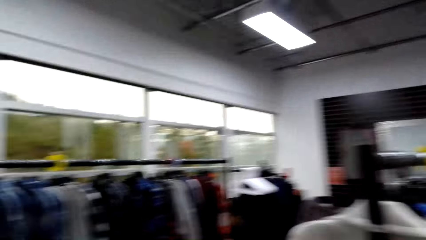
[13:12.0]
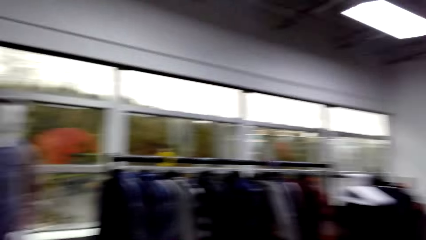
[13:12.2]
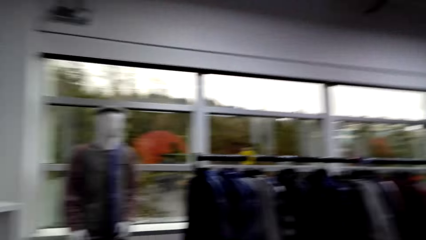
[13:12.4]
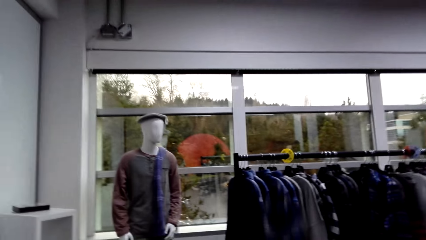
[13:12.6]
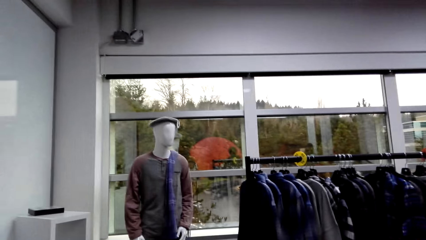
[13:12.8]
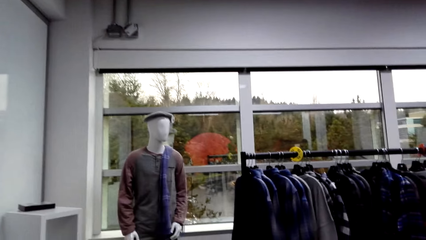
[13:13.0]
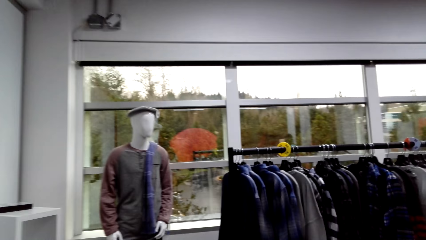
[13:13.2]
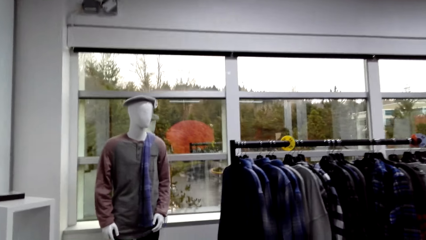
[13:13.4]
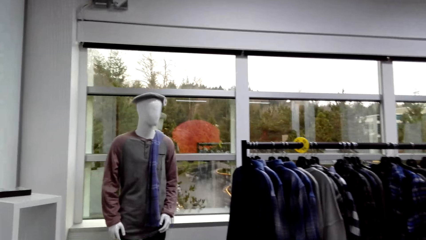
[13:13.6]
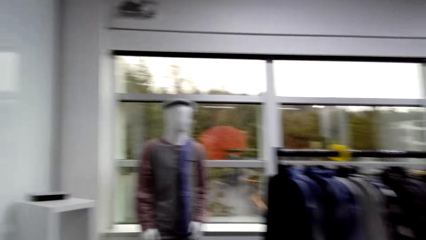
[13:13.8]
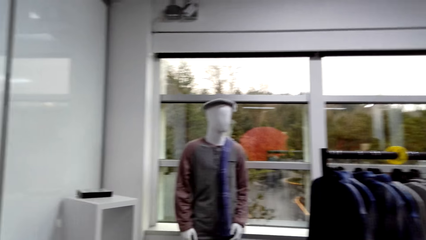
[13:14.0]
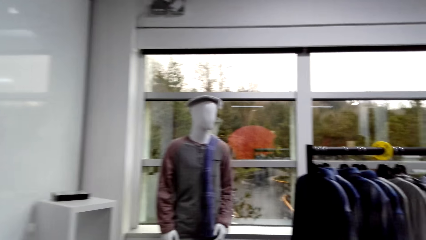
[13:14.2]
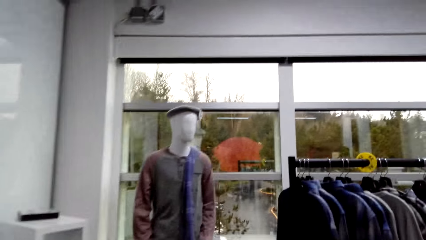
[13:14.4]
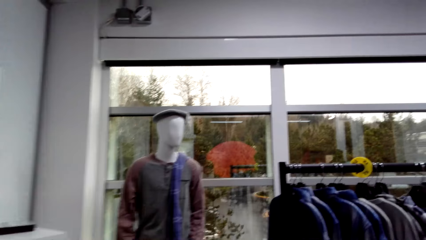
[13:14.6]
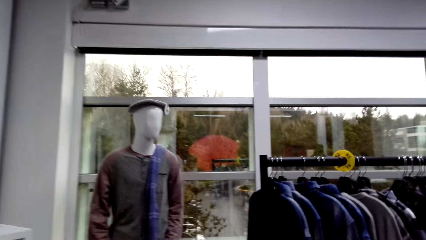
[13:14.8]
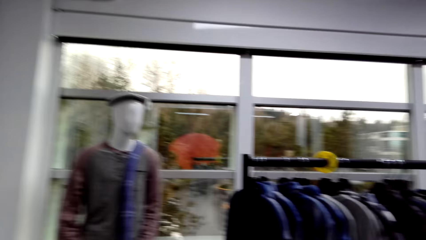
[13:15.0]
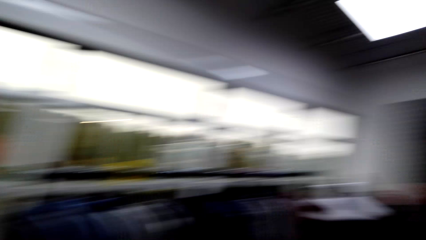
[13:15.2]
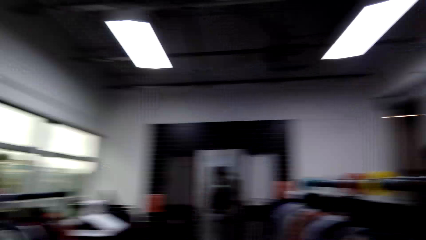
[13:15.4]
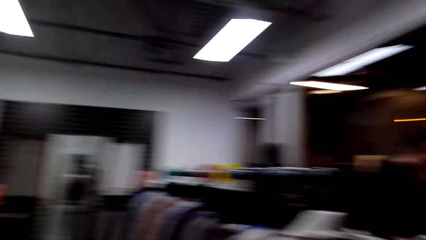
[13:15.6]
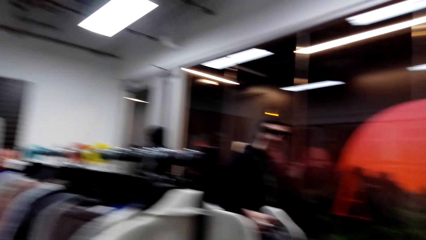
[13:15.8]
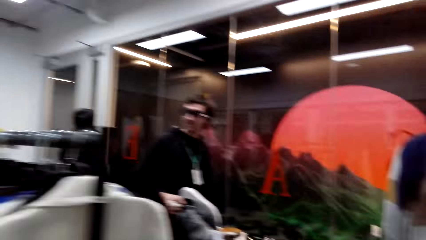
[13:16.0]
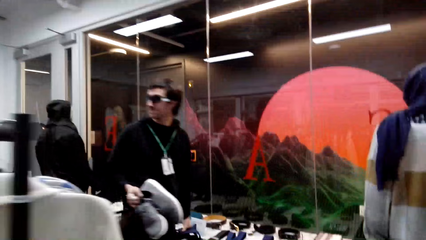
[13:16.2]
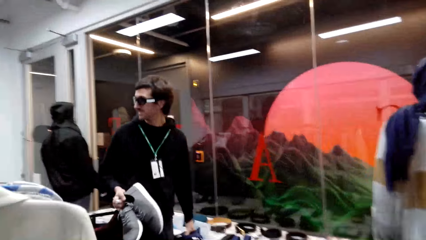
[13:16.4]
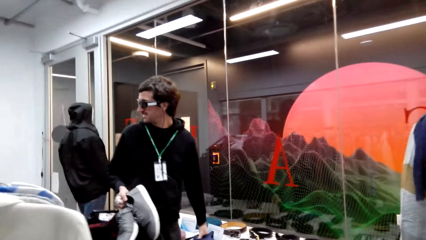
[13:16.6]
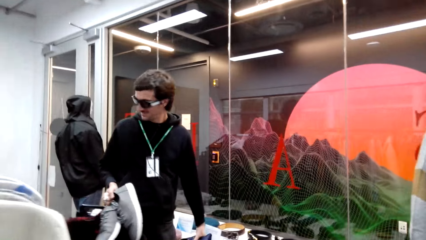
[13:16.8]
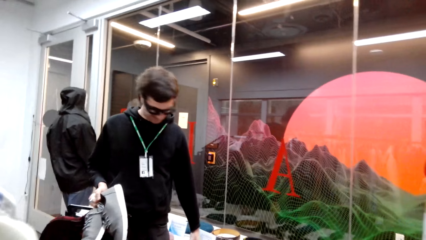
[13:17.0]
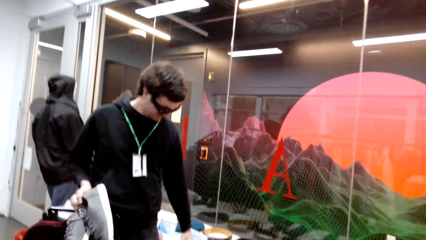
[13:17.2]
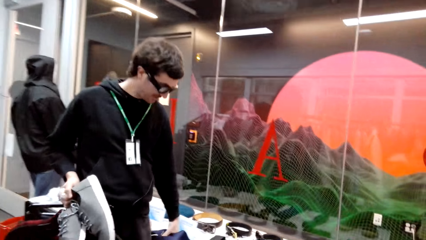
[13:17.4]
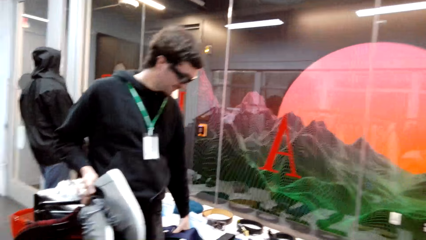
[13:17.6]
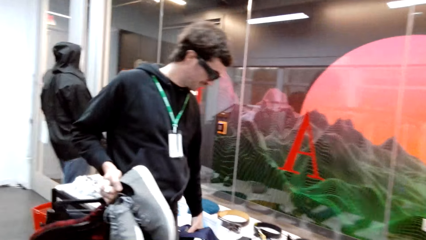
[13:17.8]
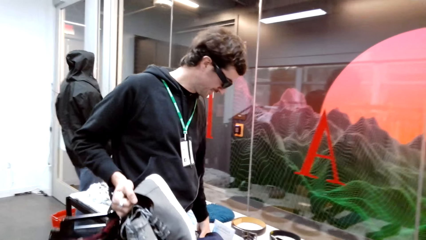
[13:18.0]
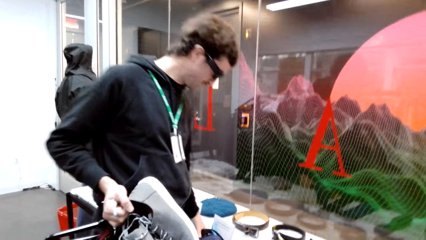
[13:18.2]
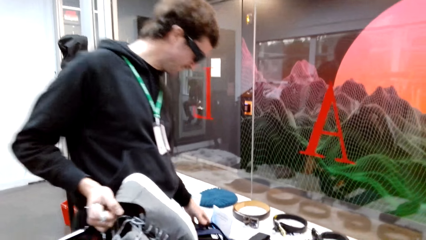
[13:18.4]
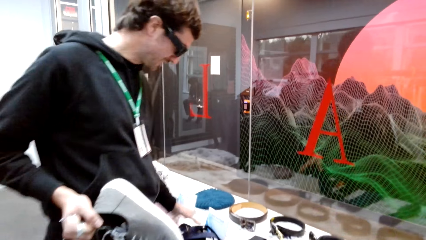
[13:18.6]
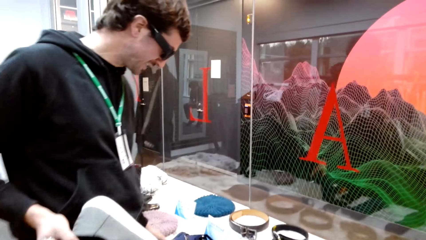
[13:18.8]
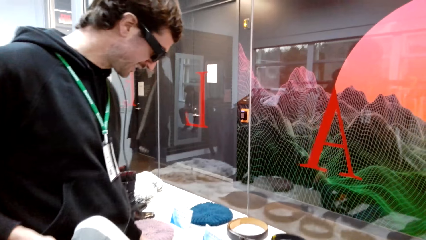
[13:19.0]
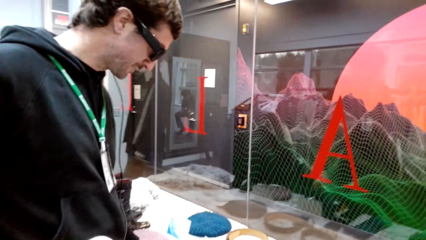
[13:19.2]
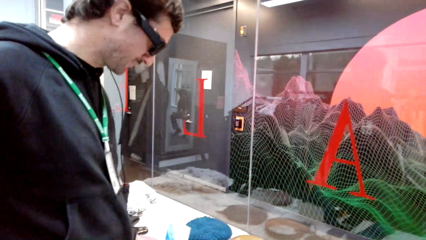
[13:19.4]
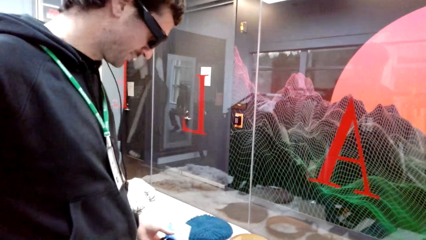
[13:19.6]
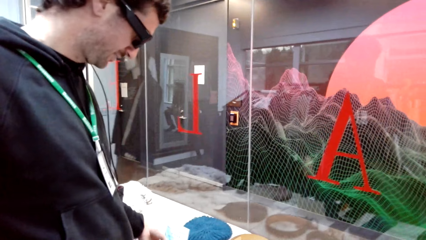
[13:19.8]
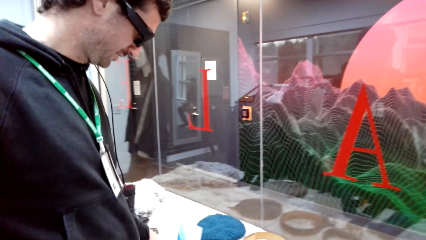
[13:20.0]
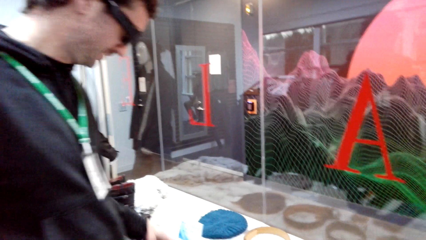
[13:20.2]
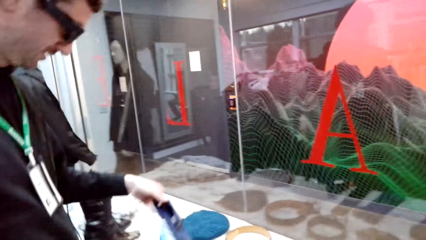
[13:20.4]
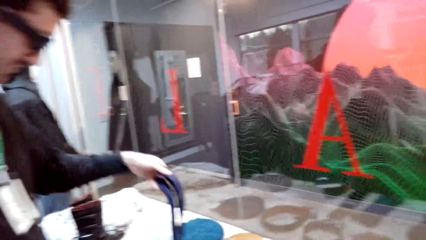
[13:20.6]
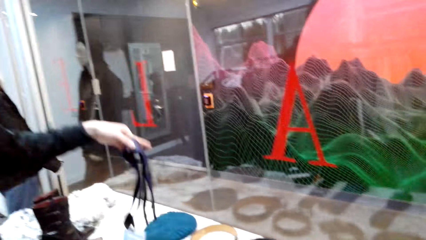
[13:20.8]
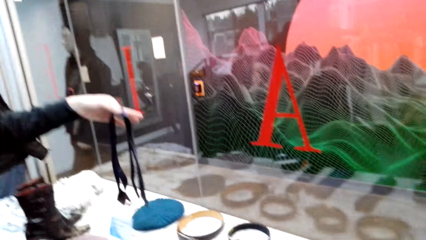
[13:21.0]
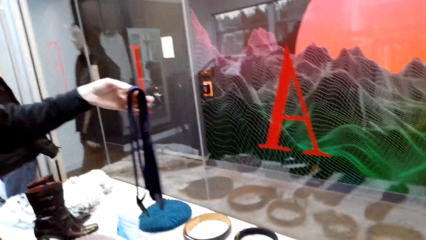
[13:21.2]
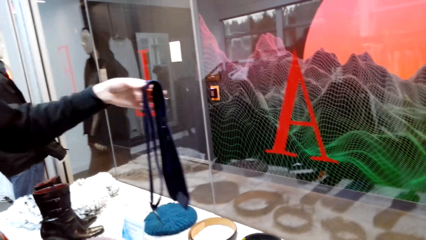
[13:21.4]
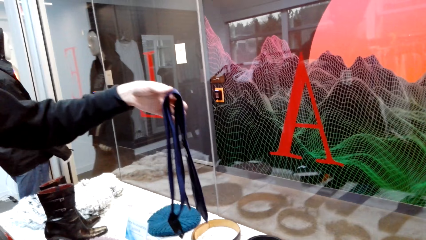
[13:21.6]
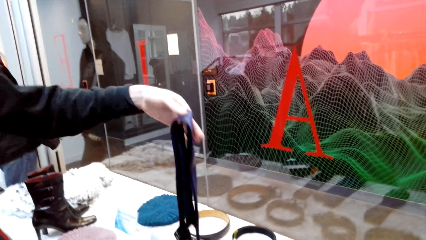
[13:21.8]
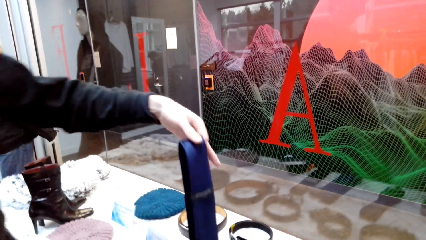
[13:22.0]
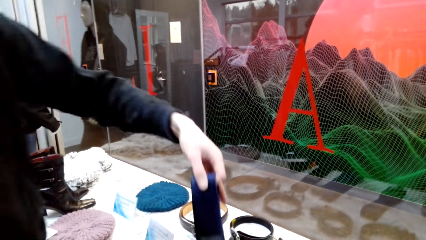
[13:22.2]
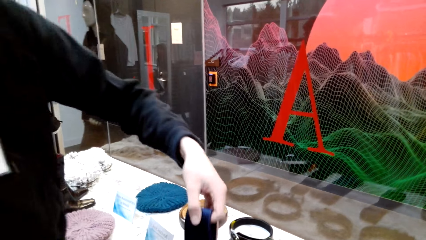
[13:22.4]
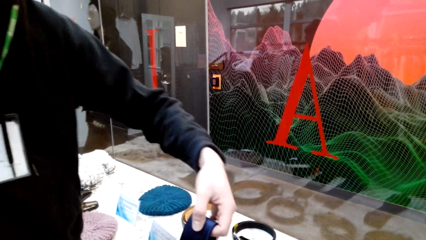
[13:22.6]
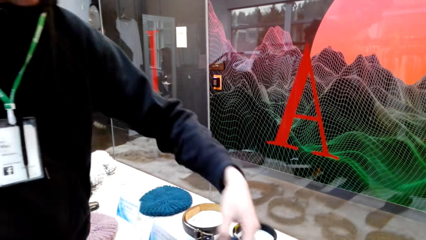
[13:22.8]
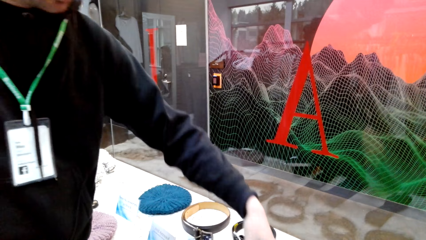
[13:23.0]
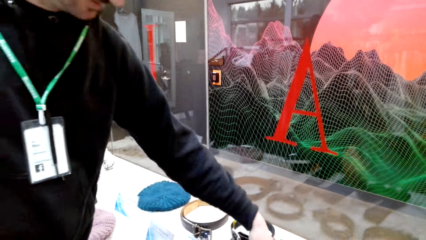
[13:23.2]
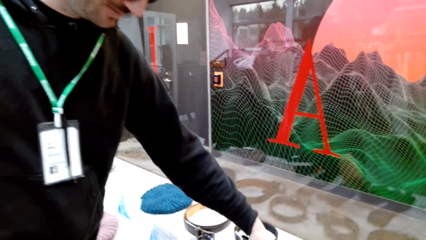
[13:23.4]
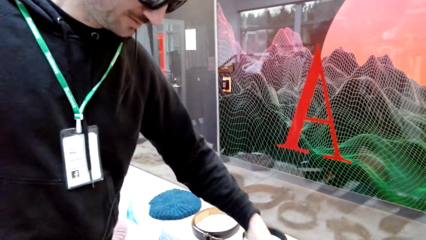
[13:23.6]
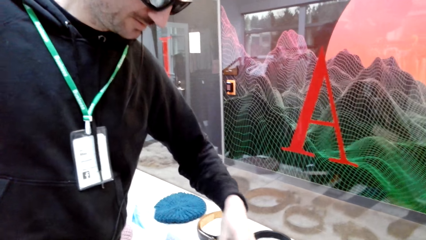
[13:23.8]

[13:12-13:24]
The camera wearer moves around. A man holds the tie. The man checks the clothes on the display table. The man places the tie on the display table and lifts up the tie.

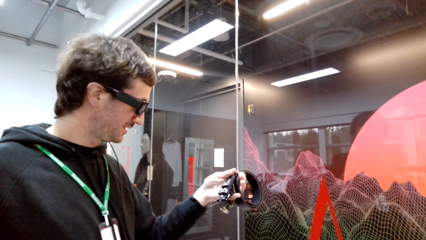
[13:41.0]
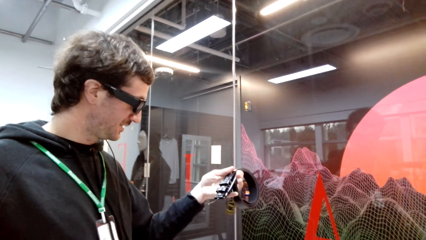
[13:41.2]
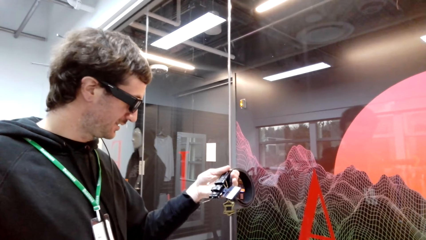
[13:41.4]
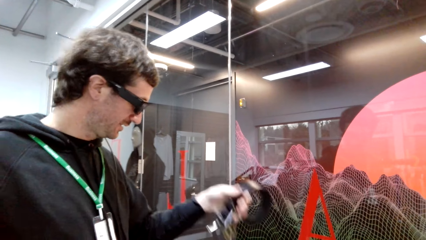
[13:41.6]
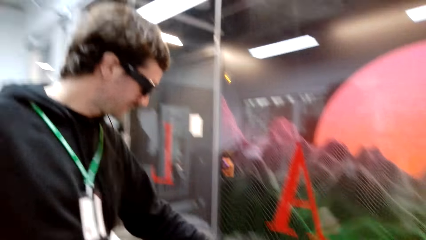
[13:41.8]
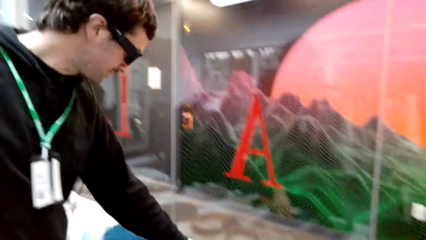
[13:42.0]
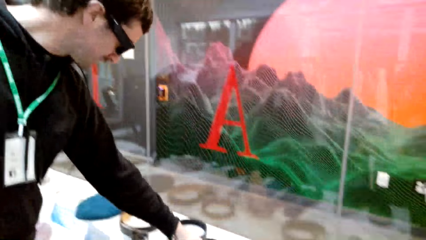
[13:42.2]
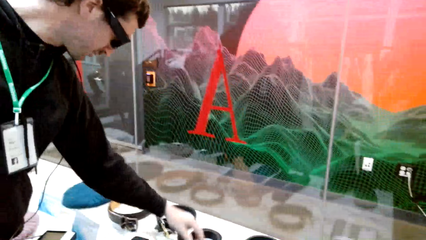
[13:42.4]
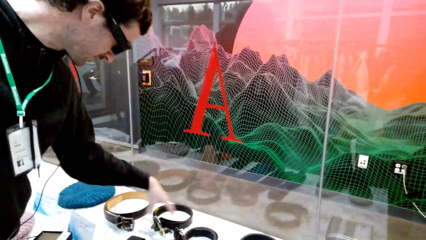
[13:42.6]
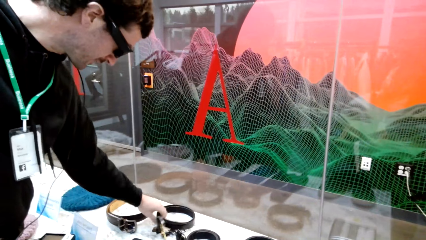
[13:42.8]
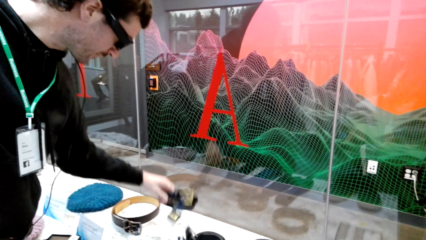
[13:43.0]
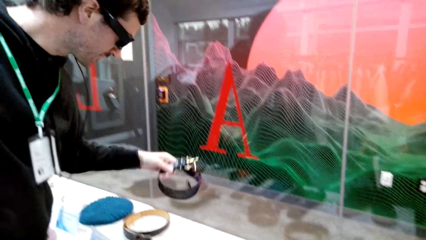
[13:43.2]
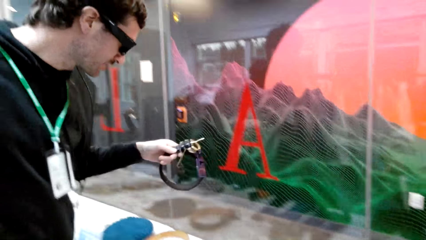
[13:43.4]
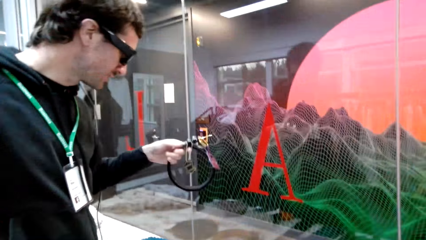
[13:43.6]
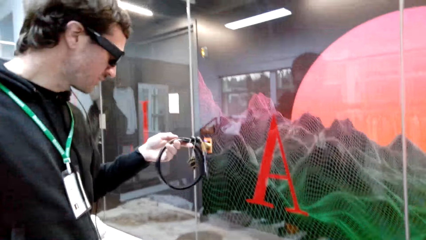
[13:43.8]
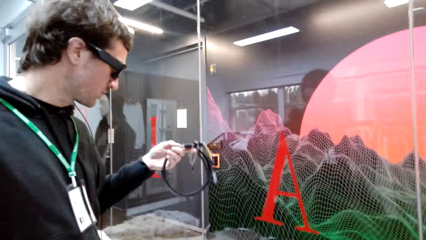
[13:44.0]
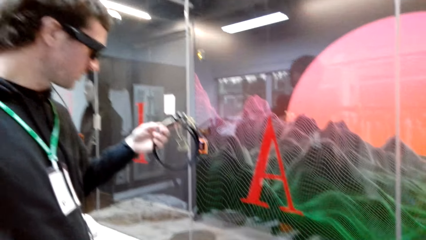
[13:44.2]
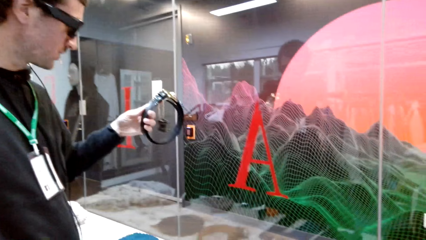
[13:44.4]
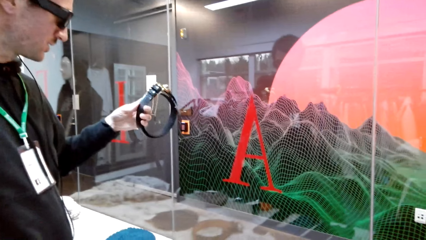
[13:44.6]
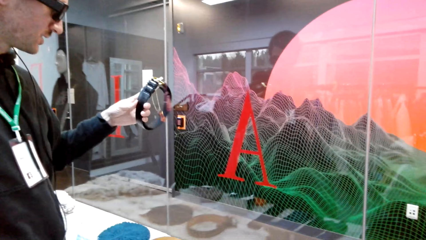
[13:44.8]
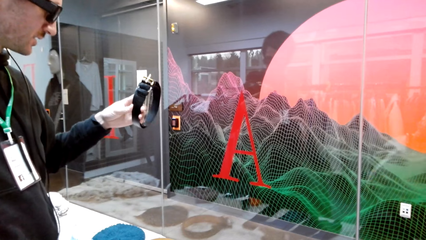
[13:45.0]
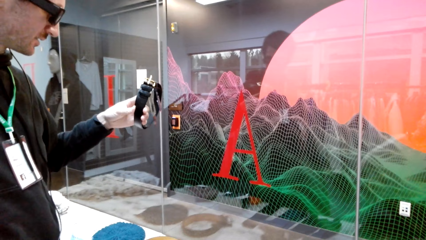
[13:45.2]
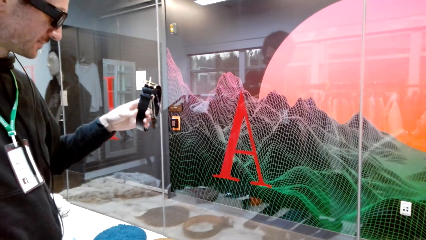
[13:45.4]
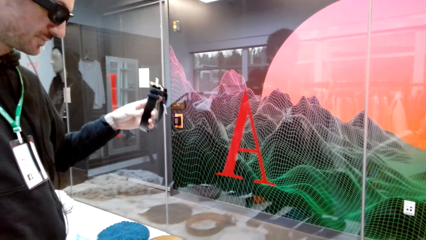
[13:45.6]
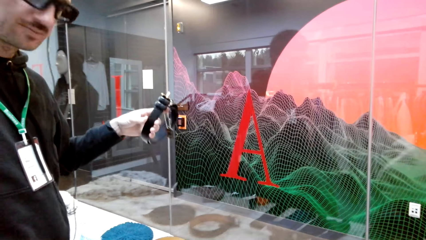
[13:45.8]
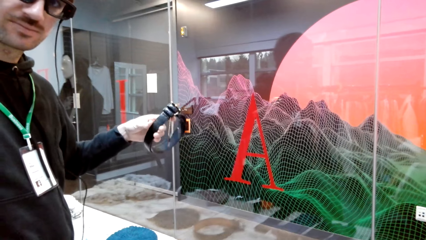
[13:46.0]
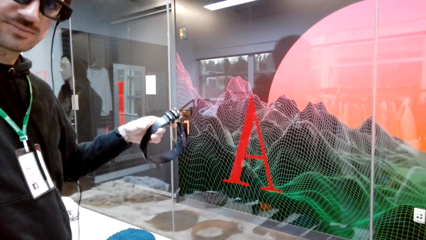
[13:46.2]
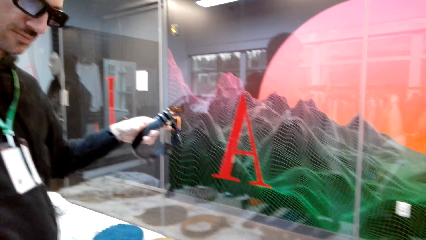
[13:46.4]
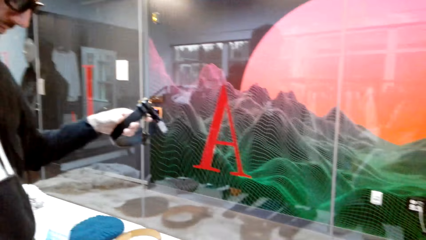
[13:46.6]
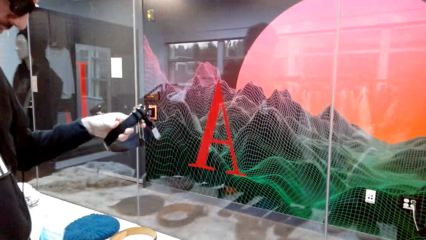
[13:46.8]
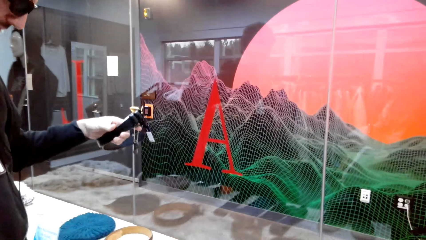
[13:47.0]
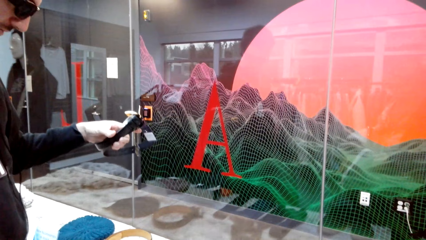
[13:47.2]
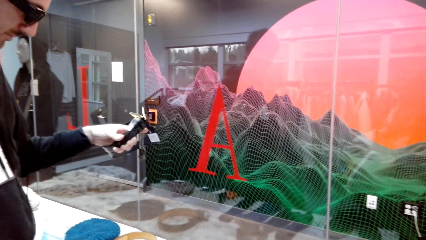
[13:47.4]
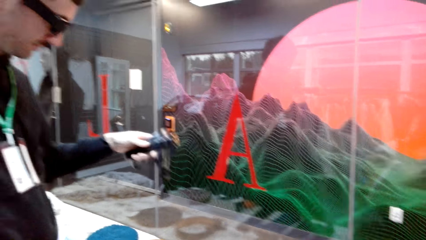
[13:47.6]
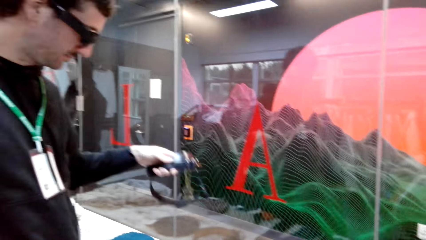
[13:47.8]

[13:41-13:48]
A man puts down the belt, picks up the belt and looks at the belt. The camera wearer interacts with the man.
